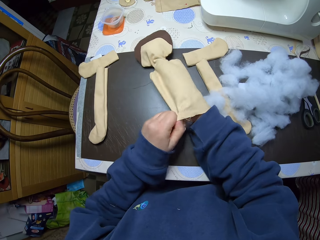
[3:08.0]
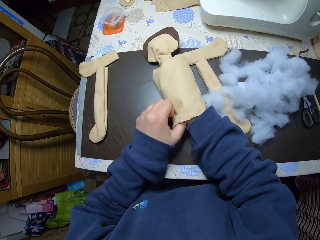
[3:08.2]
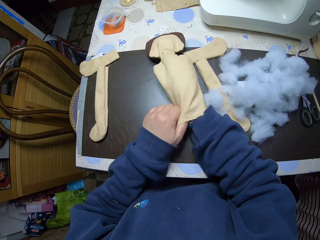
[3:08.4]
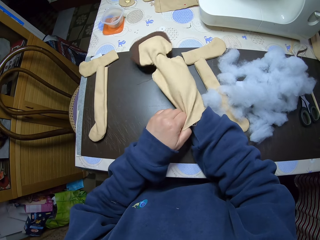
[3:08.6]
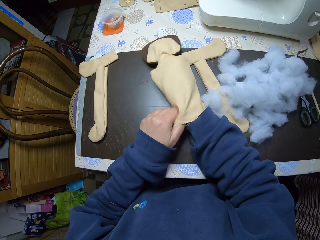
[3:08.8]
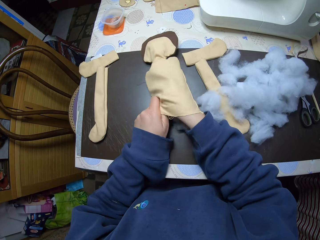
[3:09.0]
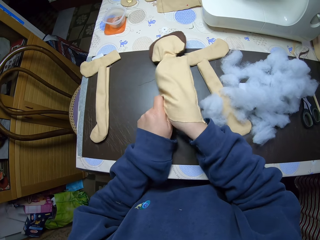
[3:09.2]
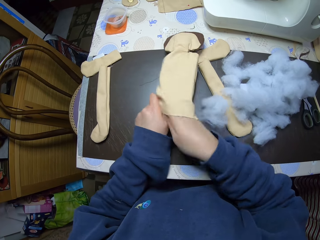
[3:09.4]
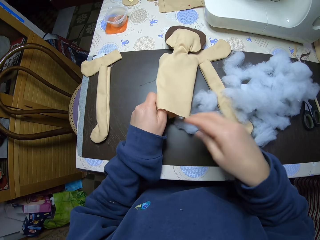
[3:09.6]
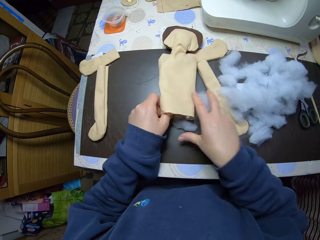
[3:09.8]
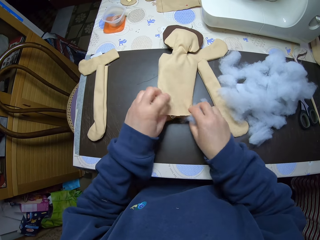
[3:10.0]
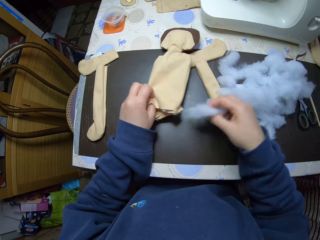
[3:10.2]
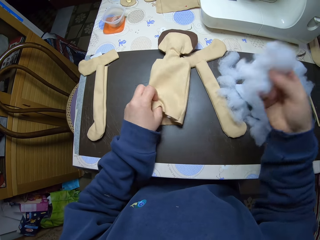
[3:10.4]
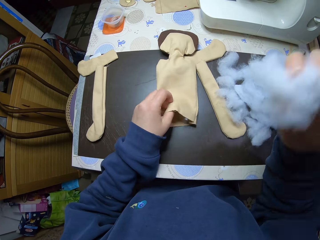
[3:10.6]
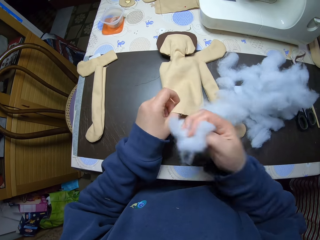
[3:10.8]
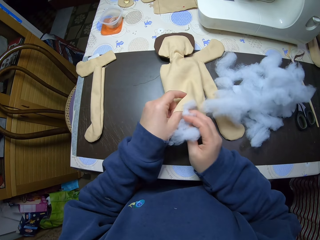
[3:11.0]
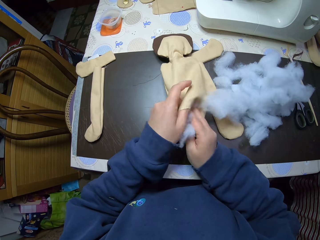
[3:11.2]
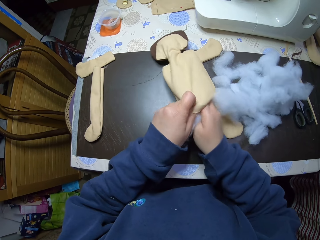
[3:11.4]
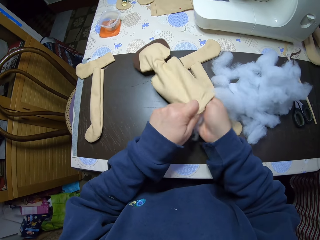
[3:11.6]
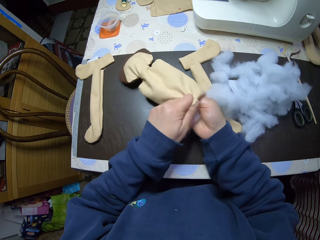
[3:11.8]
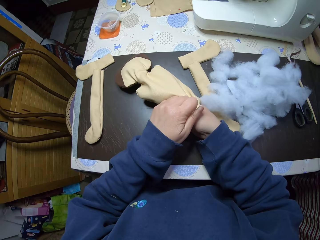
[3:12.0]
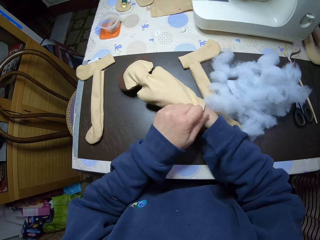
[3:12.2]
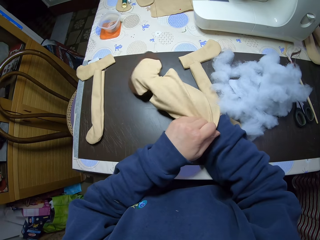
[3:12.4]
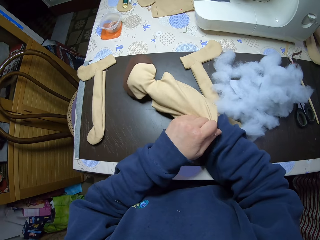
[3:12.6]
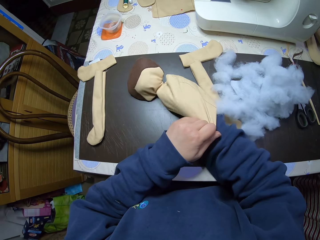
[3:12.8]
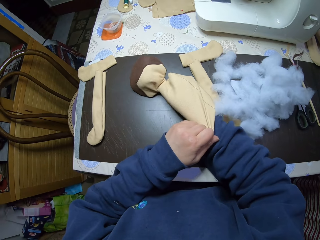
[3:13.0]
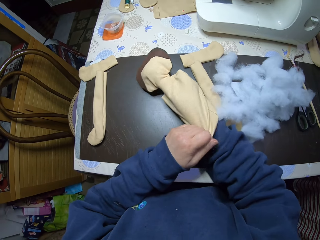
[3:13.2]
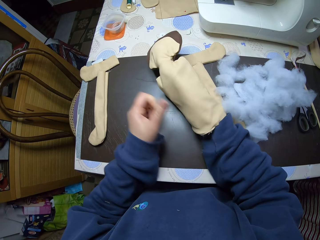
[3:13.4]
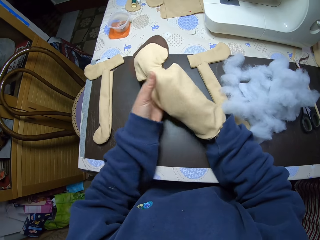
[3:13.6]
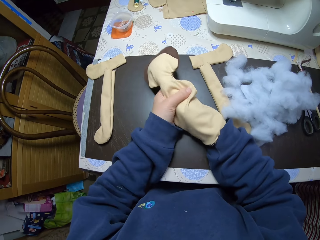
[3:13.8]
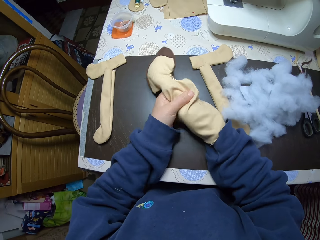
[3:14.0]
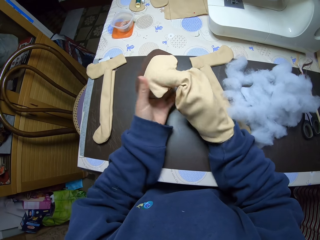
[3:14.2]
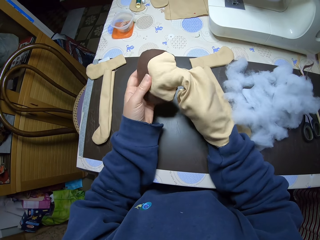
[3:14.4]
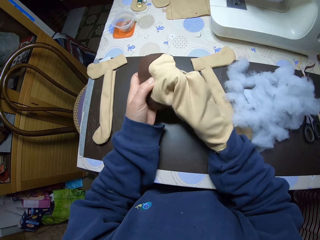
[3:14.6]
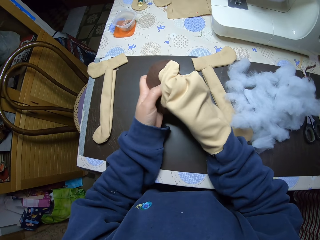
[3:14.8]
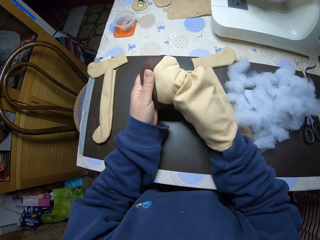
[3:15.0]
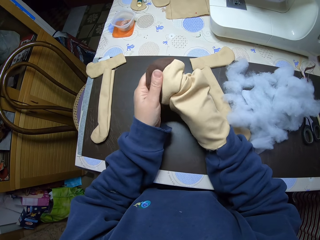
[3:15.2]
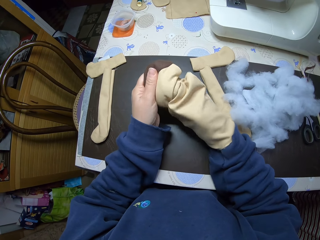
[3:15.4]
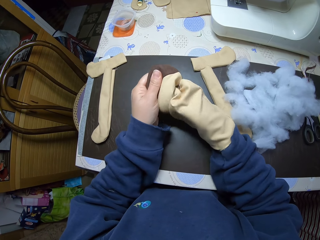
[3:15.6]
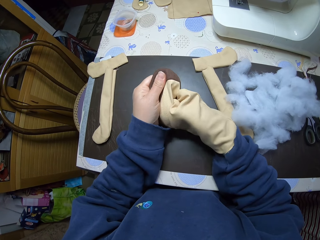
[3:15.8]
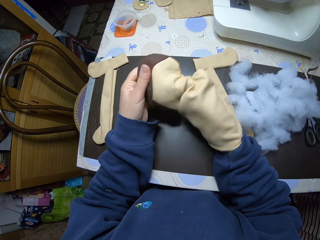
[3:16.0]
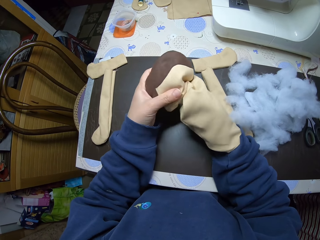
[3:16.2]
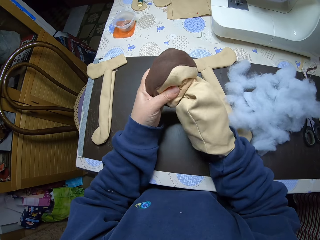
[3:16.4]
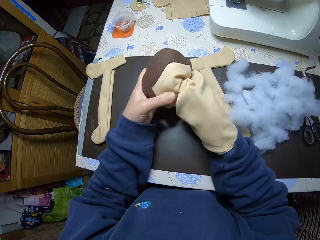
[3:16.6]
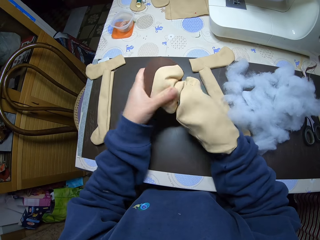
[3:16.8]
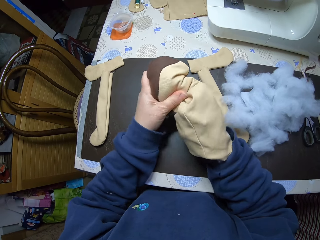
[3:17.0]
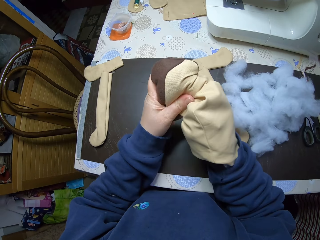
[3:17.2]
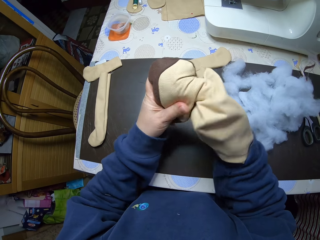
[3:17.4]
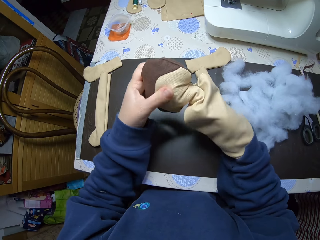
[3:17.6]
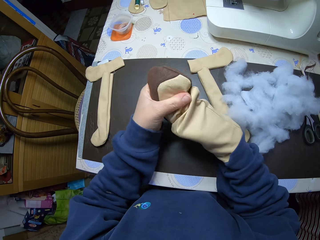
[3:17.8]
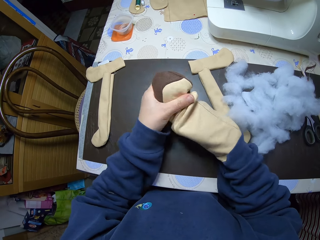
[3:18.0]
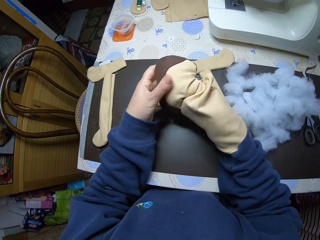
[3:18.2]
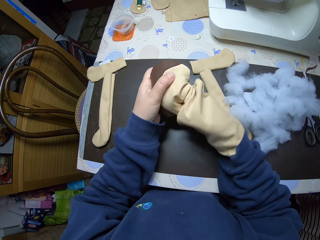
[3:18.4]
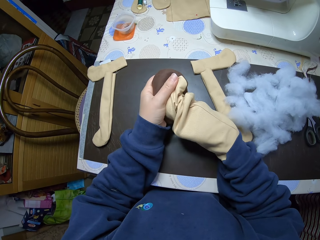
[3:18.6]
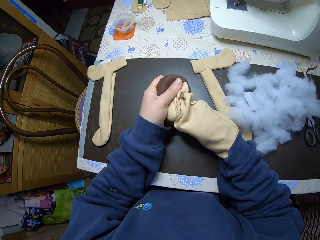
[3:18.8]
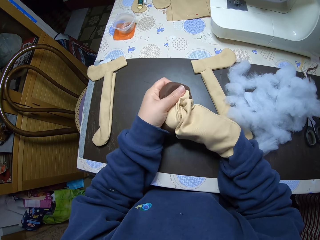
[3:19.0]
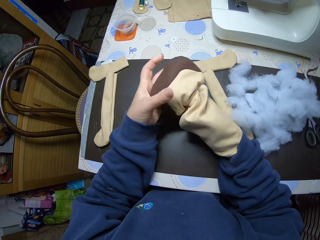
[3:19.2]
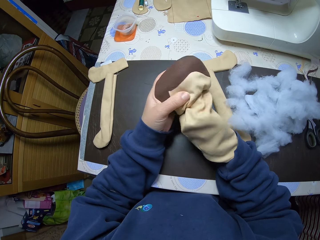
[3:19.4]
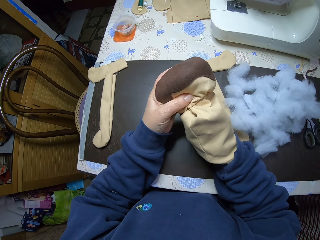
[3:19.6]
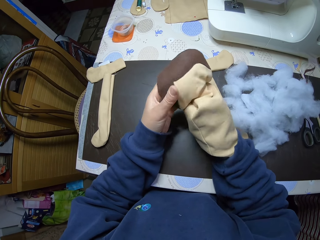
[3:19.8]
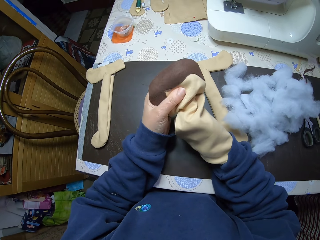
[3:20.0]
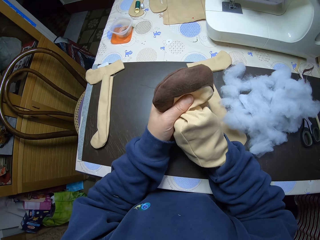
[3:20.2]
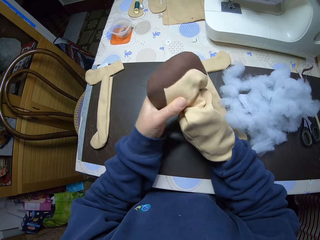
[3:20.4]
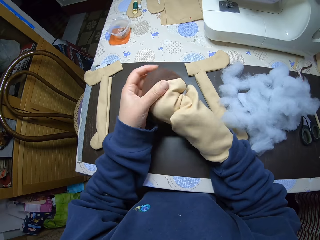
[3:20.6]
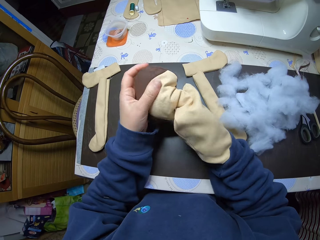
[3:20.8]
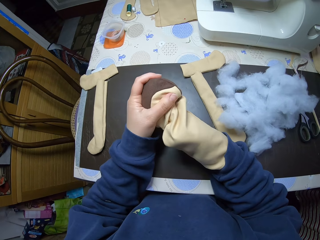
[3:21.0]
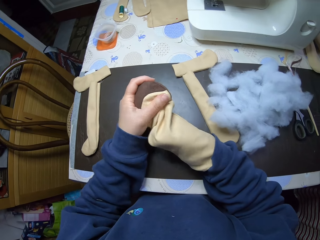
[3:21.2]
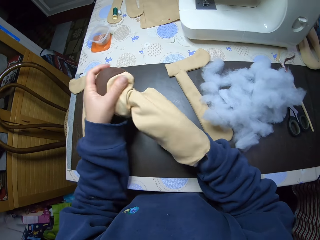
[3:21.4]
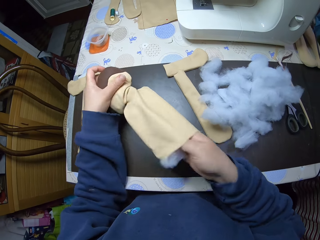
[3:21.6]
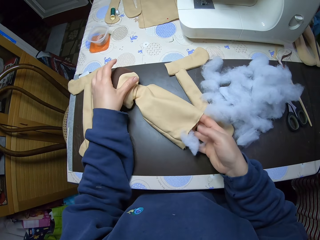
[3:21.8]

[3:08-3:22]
The camera wearer takes his right hand out of the doll. He picks shreds of cotton wool from the table. He raises the opening of the doll on the table. He puts the shreds of cotton wool into the doll with his right hand.

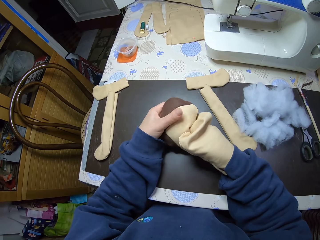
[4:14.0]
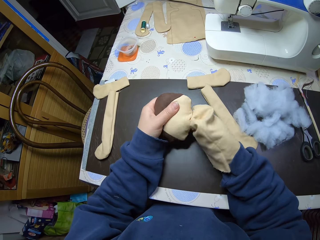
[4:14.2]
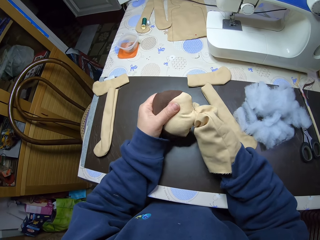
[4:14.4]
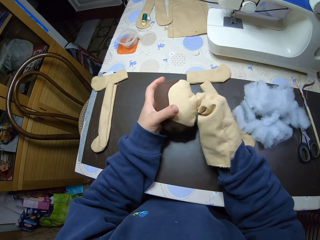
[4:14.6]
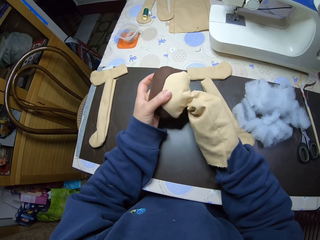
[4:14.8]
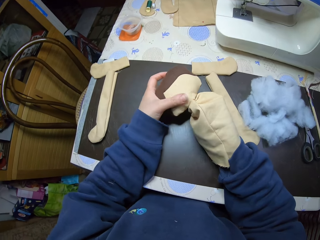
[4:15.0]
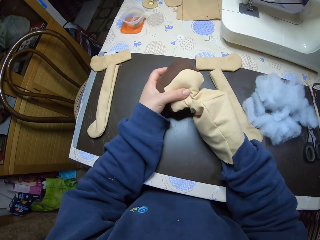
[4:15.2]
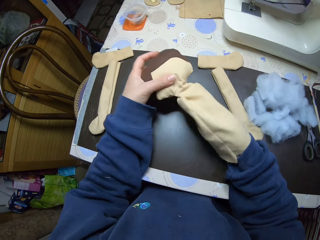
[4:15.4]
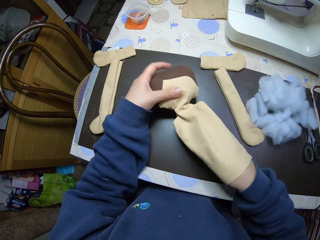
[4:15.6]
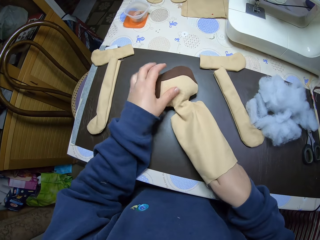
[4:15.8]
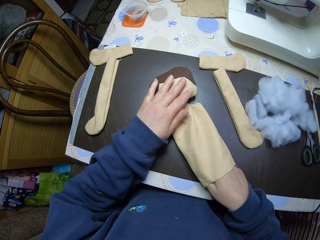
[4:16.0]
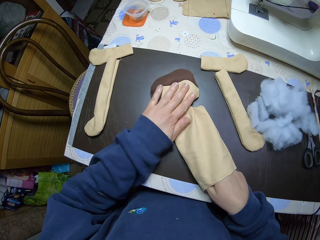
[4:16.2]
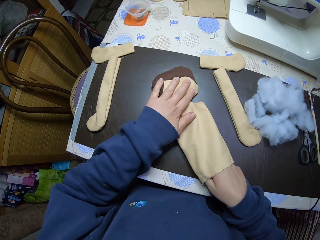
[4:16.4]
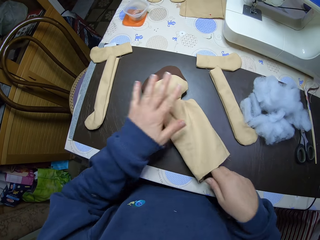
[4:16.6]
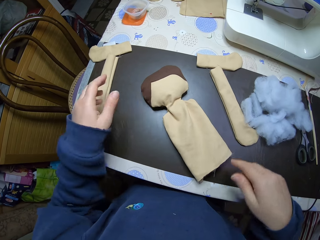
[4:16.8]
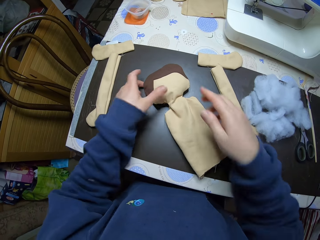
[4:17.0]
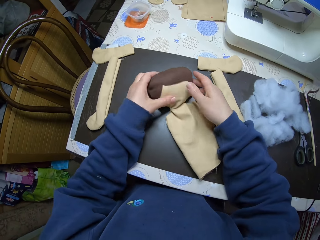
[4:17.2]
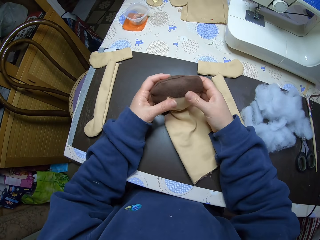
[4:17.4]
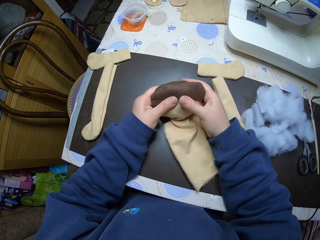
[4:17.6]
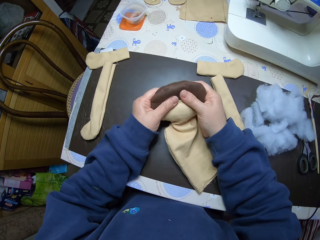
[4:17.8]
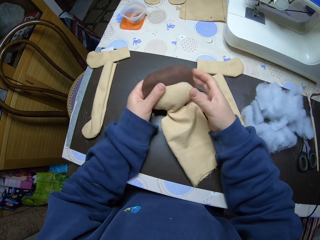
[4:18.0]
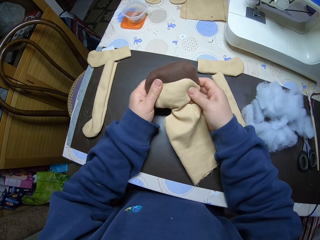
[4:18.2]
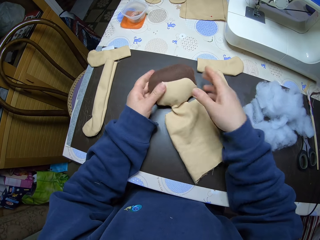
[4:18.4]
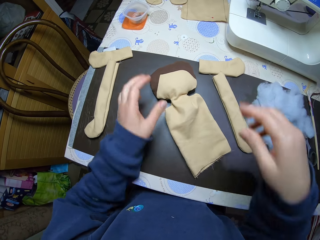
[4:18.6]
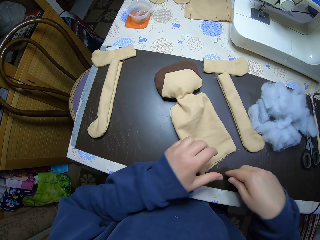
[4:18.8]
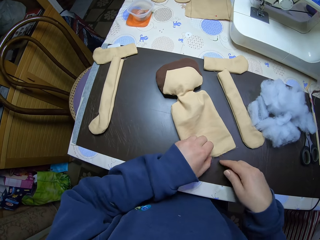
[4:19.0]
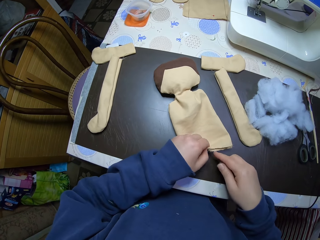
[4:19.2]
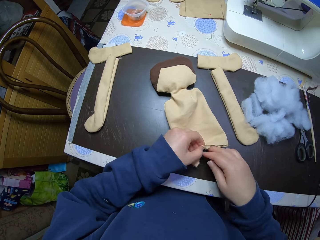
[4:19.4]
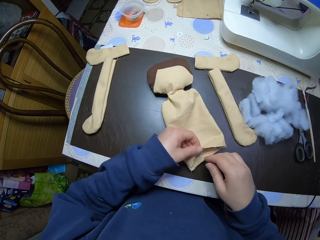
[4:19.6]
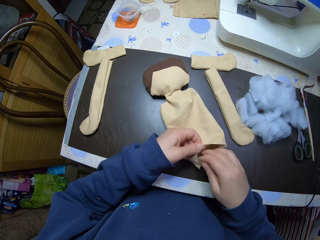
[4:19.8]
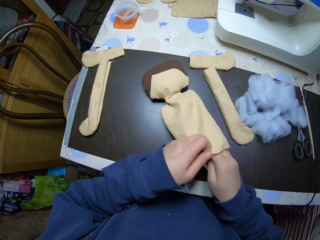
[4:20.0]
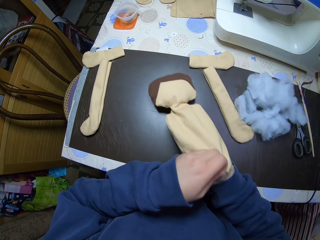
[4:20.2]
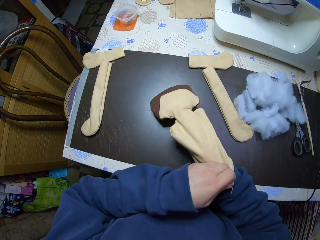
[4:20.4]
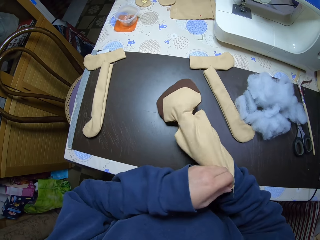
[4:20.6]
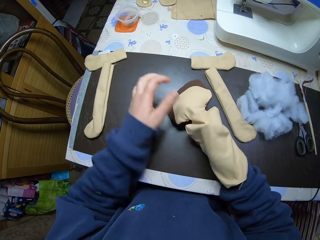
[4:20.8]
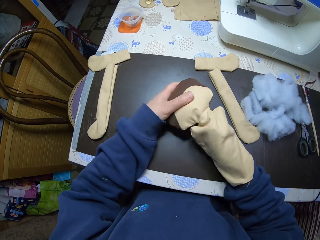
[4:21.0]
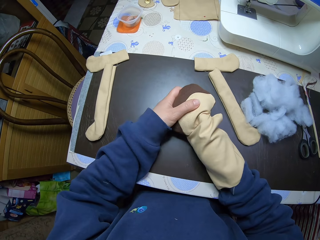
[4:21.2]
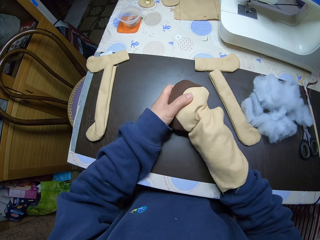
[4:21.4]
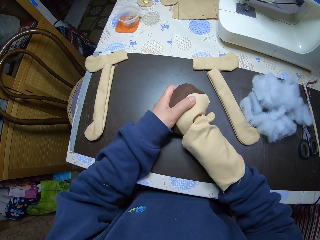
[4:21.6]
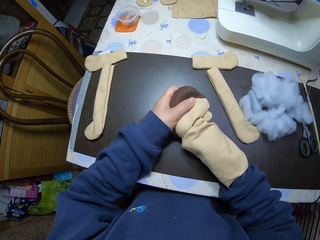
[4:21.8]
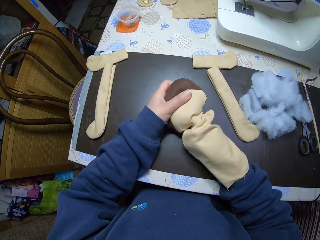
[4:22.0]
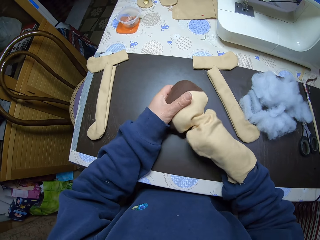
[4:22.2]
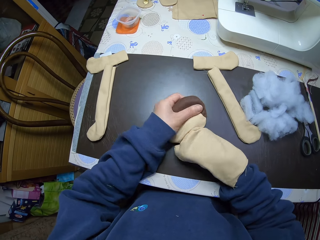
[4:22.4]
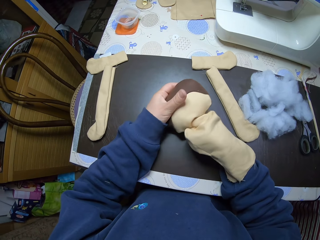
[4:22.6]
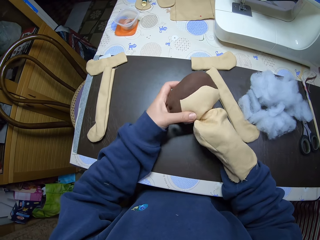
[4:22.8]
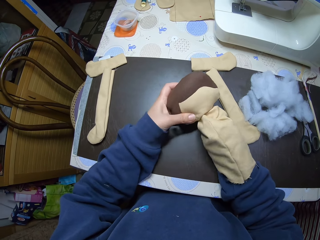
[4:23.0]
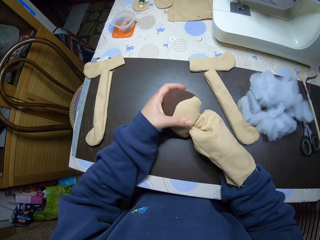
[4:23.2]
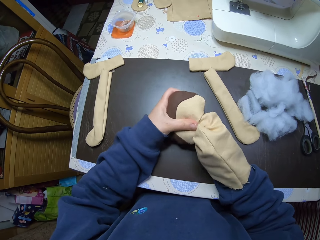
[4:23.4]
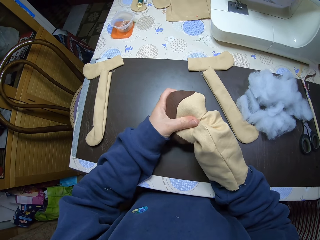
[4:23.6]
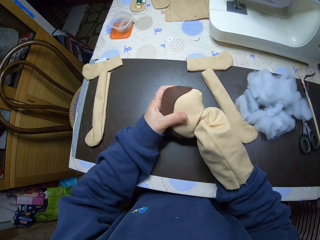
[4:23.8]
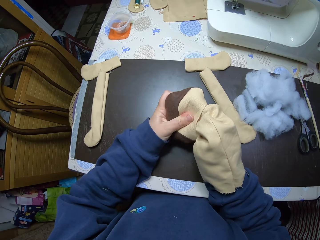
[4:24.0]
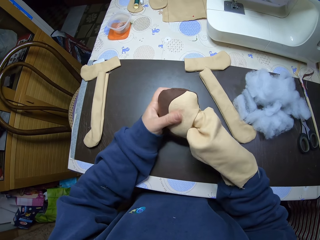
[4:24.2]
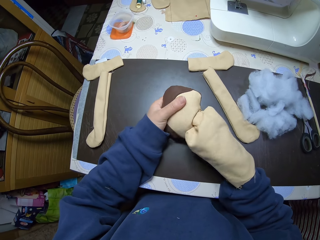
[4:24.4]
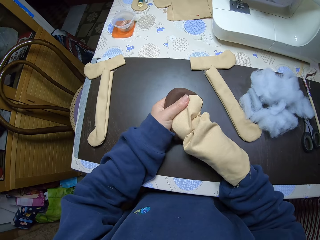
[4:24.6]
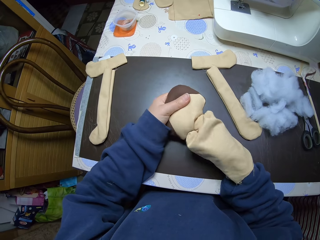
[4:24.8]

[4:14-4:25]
The camera wearer drops the doll on the table. He takes his right hand out of the doll. He picks the doll from the table. He drops the doll on the table. He puts his right hand into the doll.
